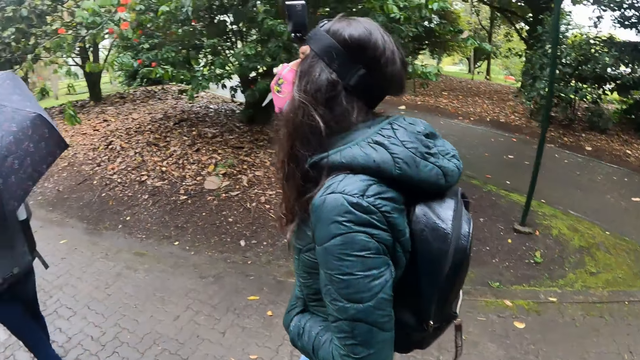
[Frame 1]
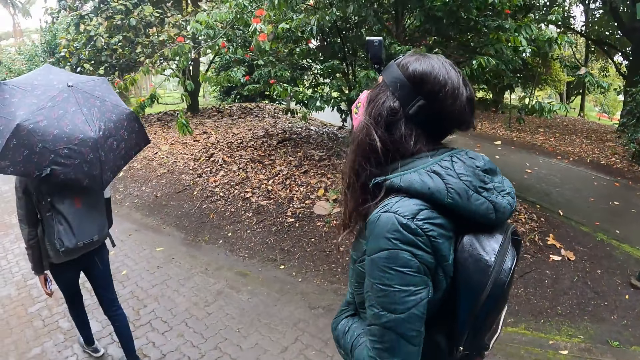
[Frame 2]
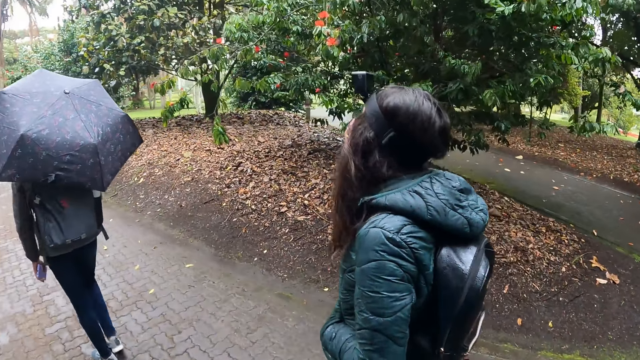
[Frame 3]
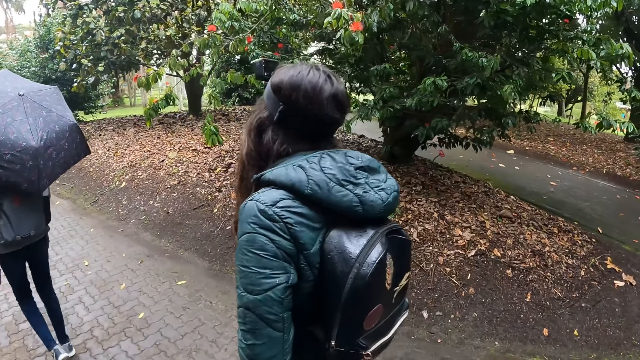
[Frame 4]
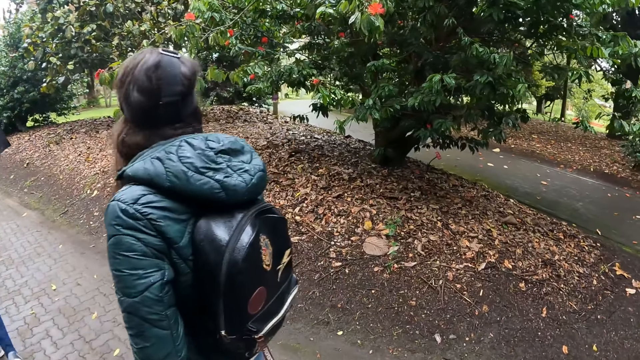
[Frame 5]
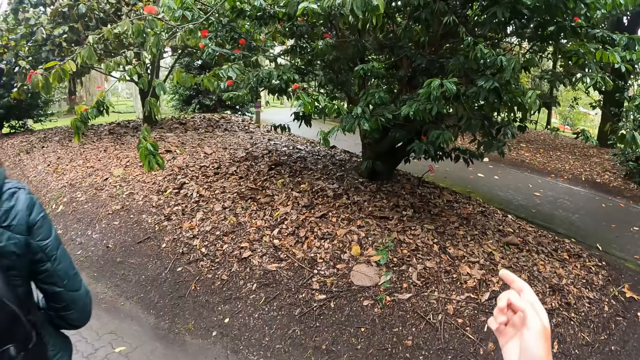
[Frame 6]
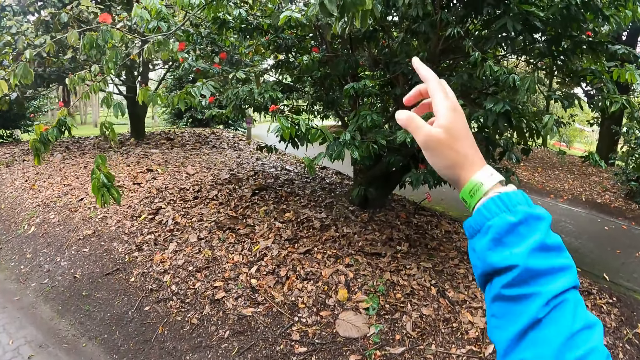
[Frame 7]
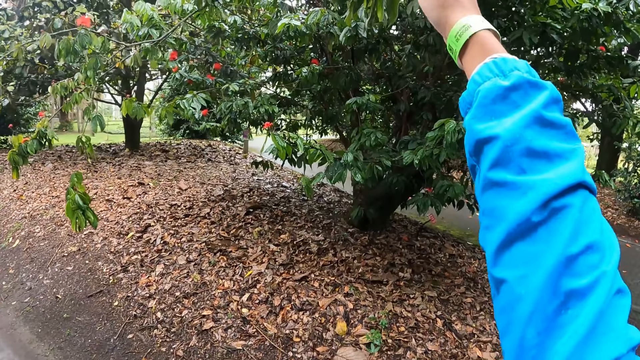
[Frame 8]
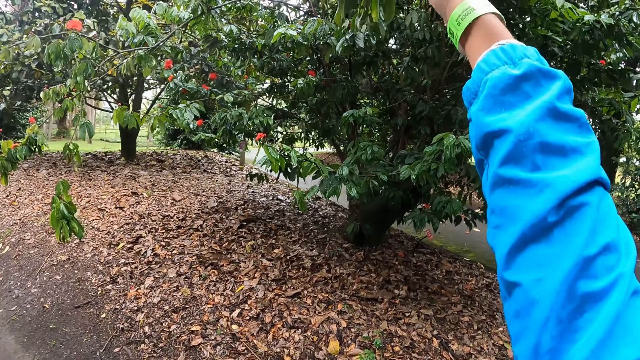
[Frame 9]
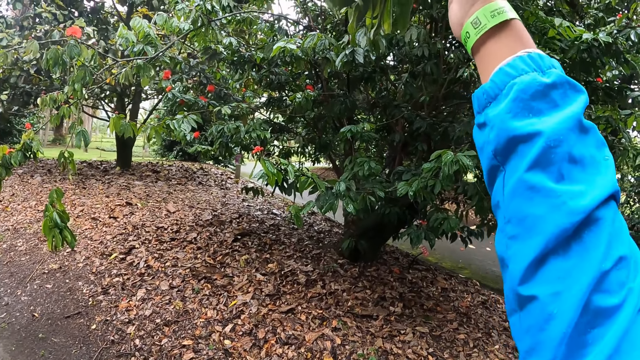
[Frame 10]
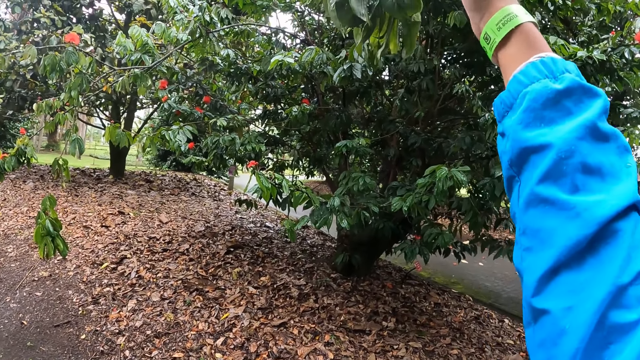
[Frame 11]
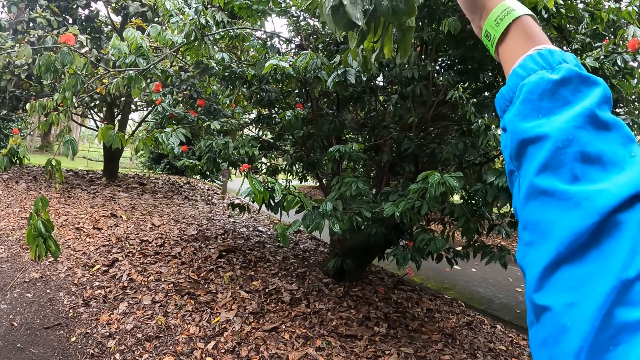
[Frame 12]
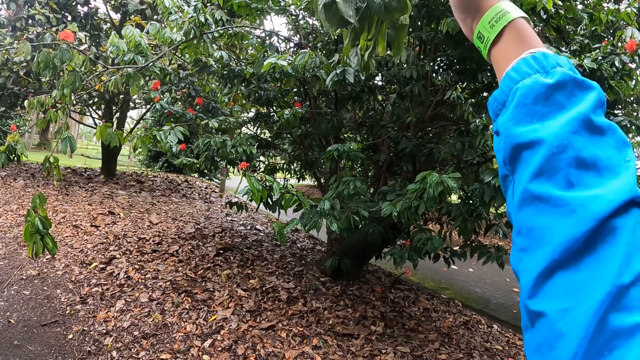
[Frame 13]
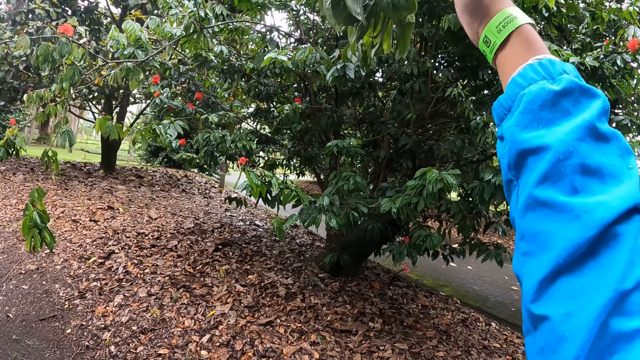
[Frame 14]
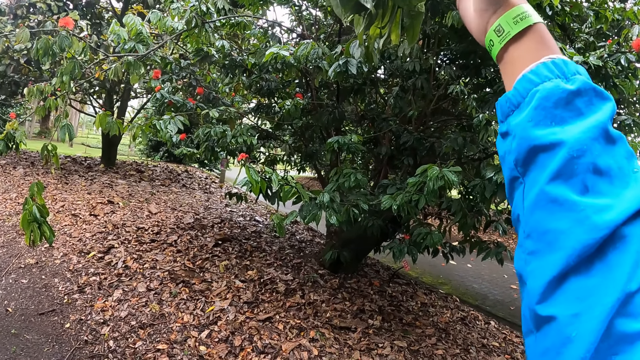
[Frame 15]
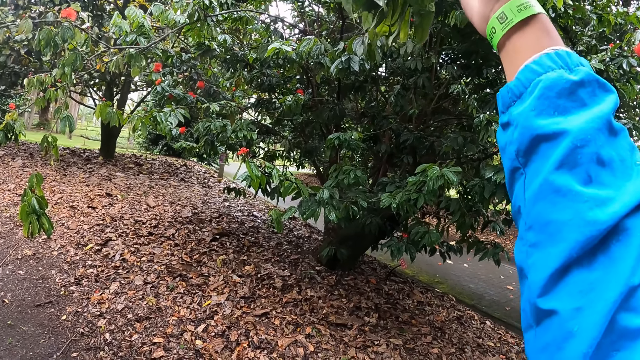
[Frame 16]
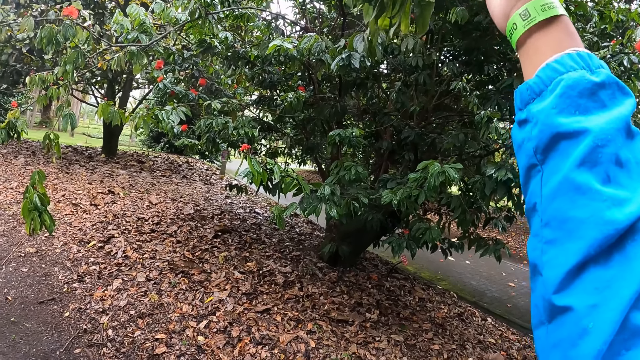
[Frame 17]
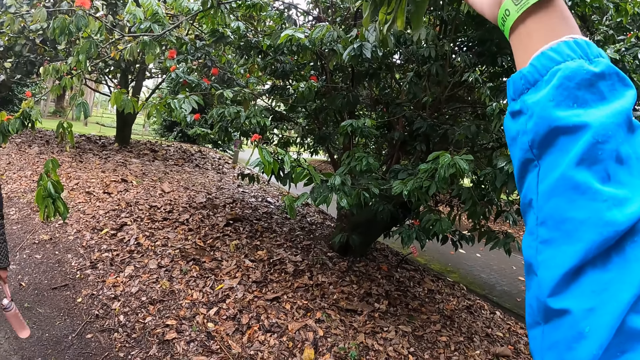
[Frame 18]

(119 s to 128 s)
The camera wearer touches a leaf on a tree with his right hand. He takes the leaf from the tree.

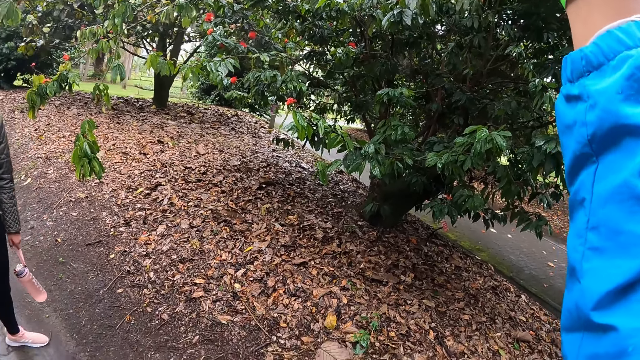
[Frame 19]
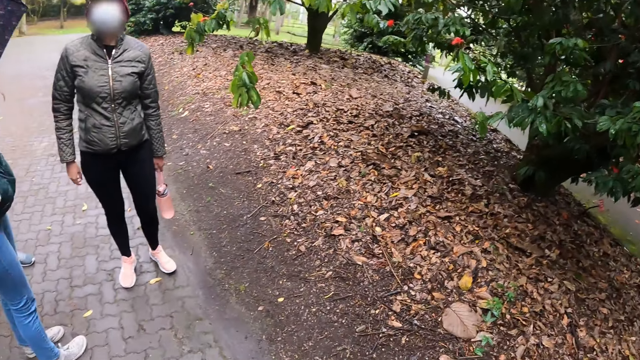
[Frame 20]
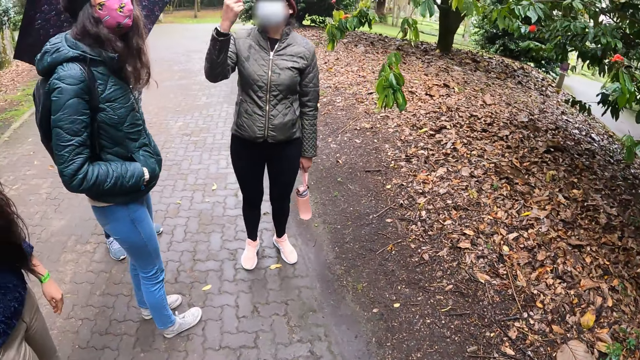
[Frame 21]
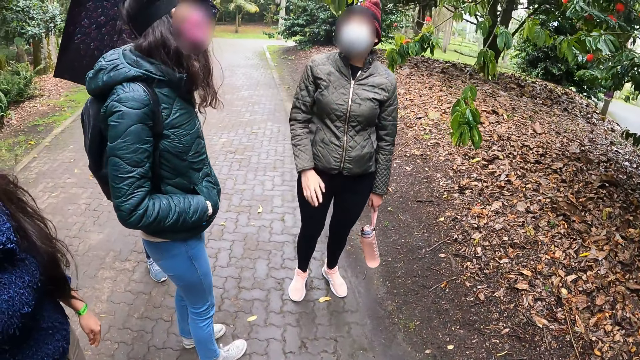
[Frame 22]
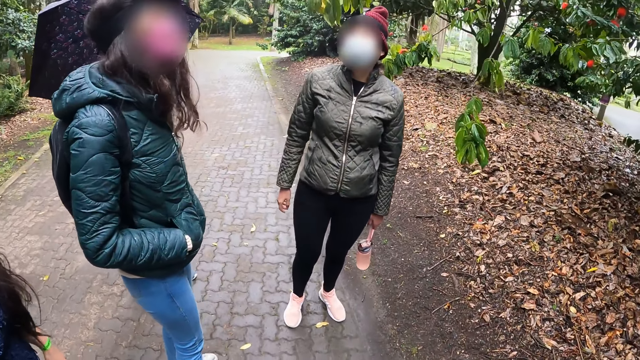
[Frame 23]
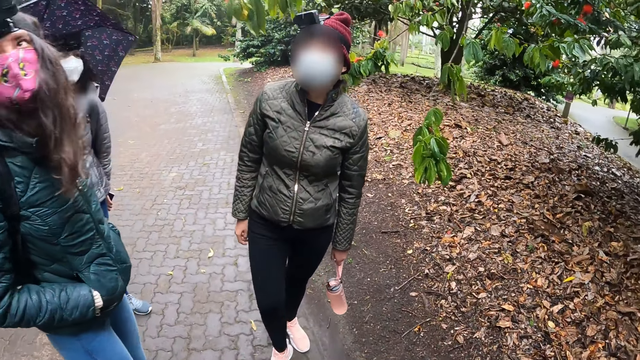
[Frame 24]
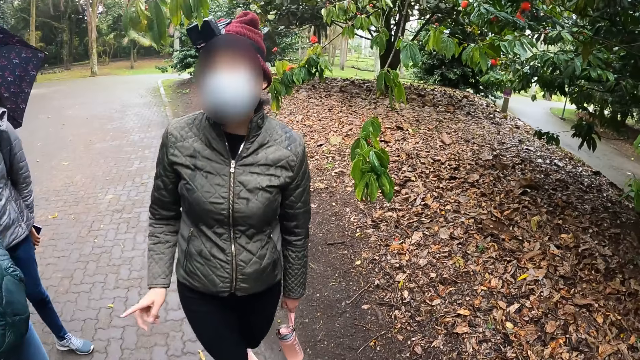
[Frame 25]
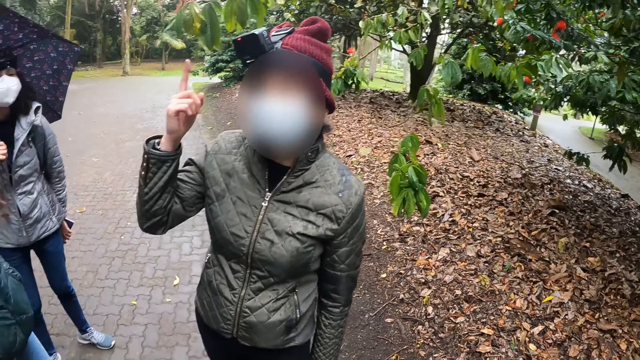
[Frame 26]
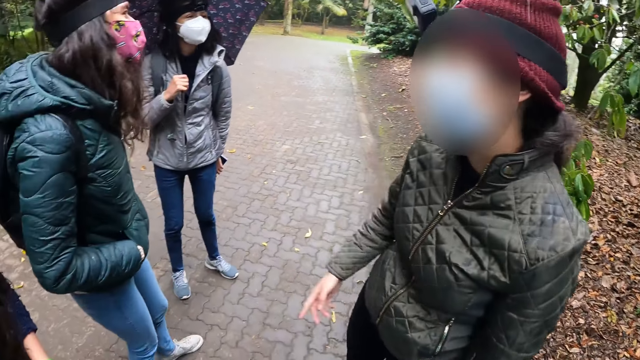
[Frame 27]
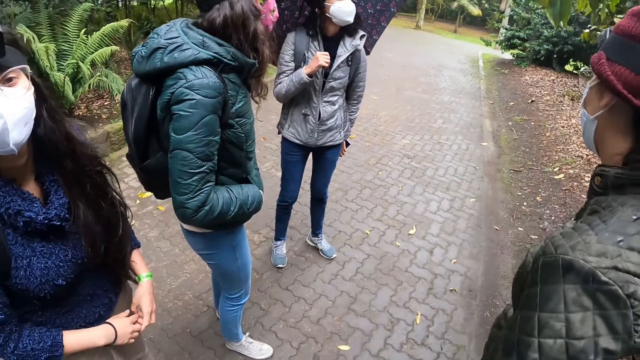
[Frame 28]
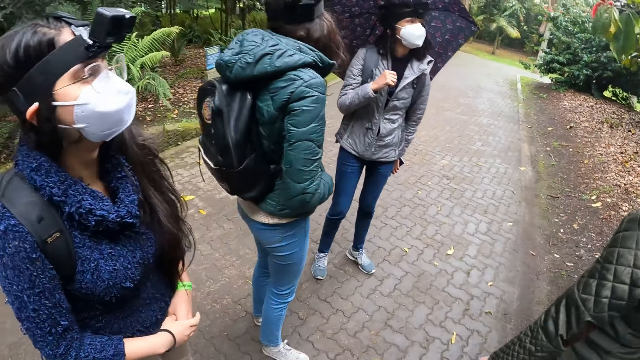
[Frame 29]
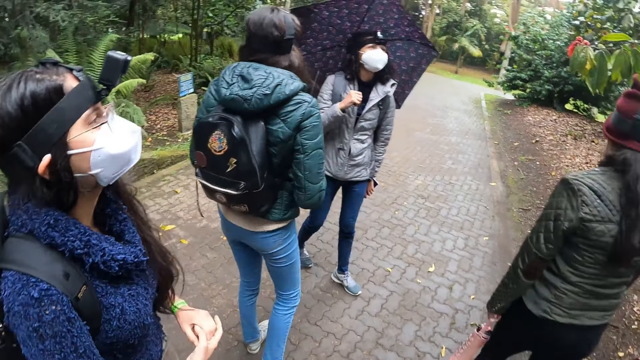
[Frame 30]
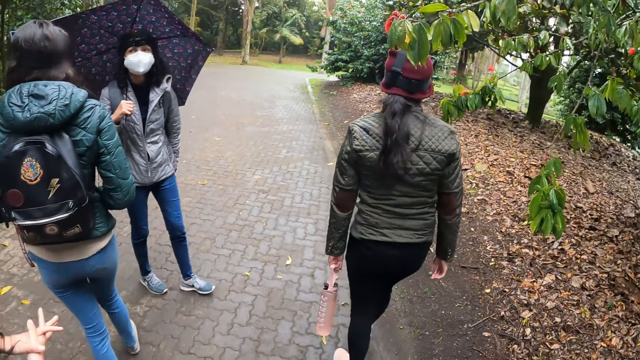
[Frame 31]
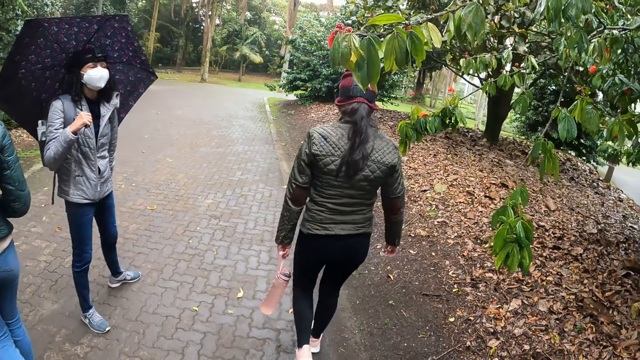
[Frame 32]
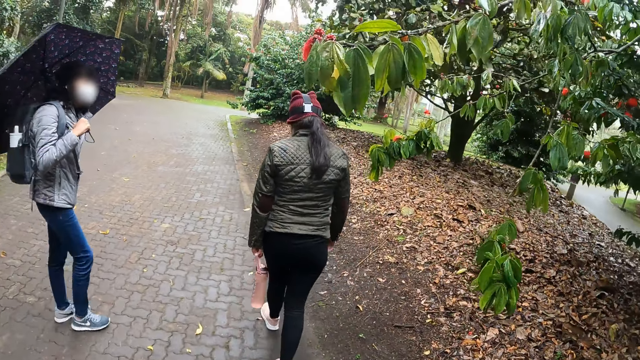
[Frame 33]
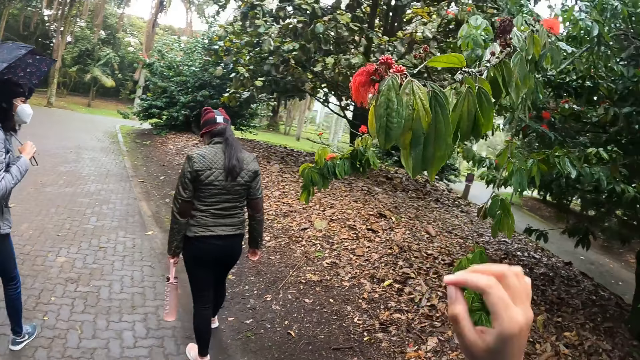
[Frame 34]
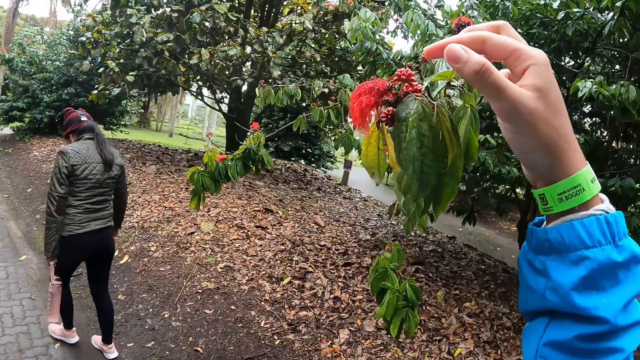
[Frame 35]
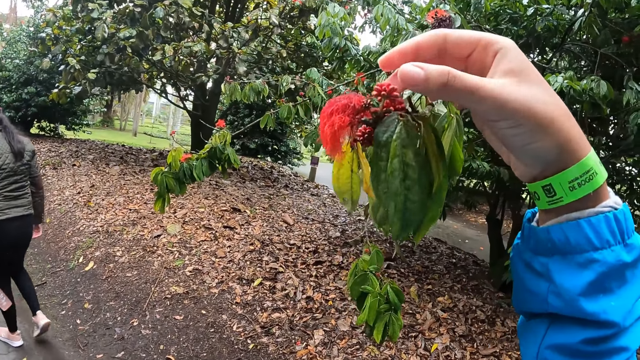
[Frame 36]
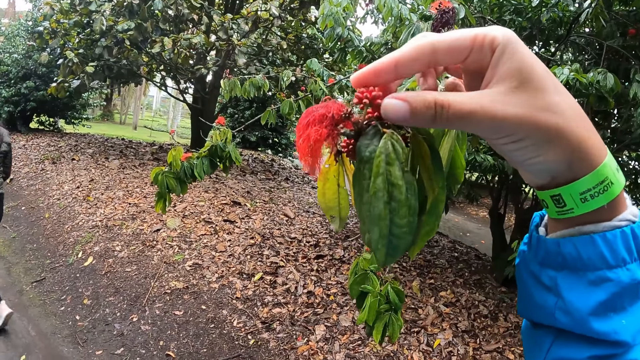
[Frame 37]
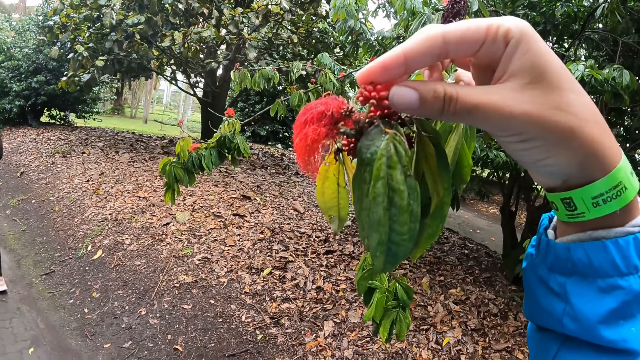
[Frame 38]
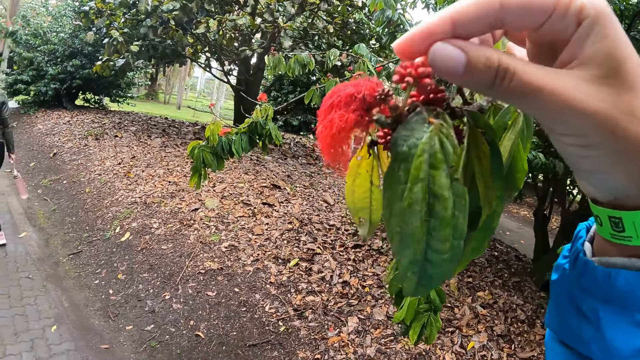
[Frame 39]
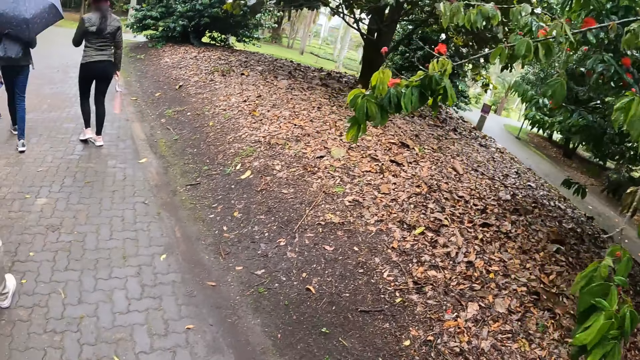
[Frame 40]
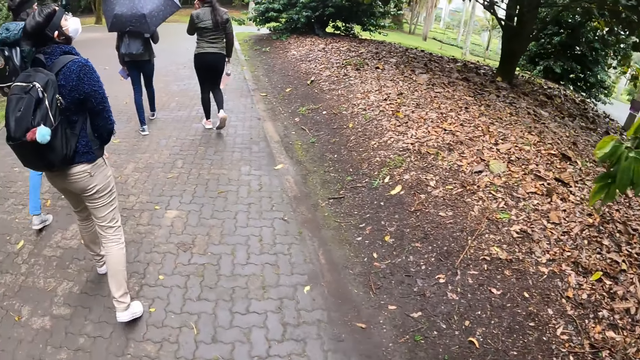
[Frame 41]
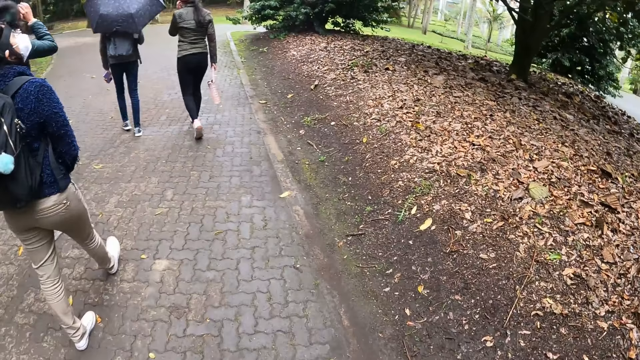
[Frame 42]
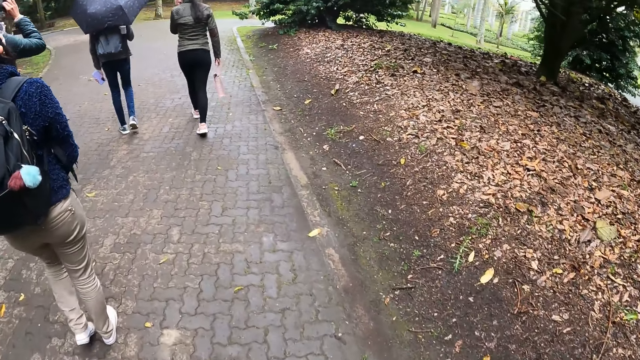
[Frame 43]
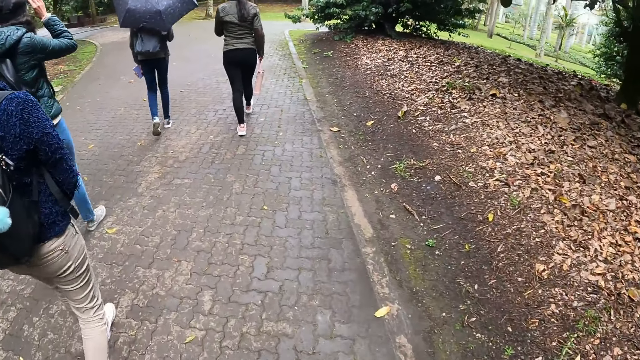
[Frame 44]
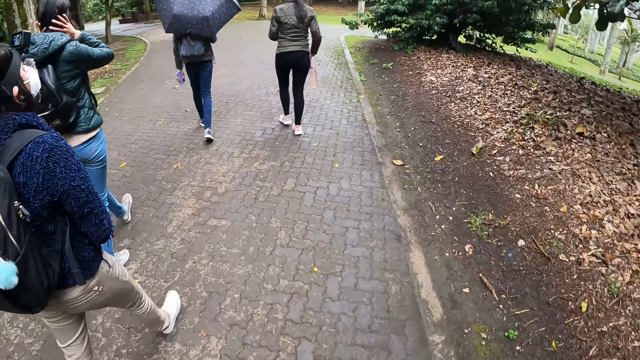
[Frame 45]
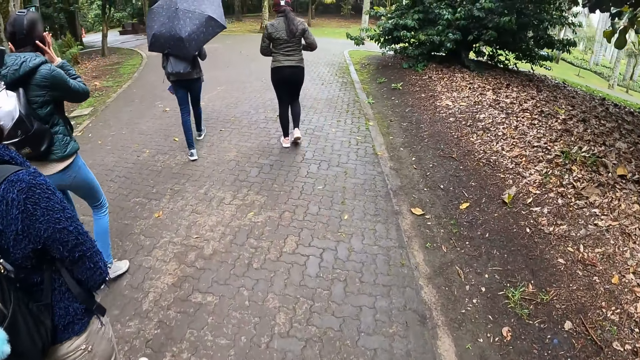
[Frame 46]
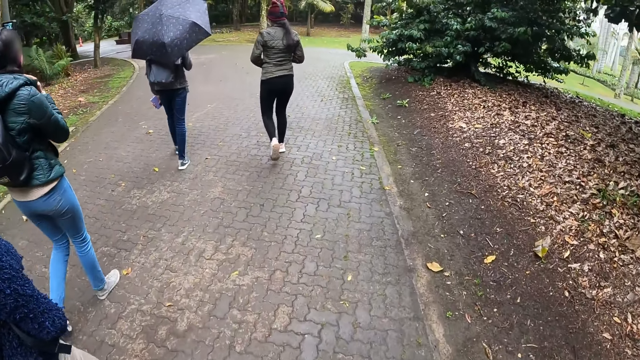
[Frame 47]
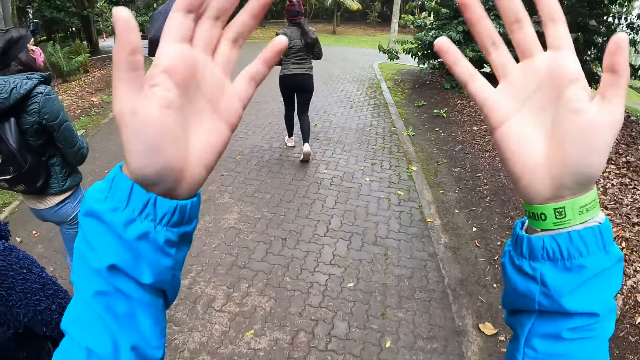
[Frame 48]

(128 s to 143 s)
The camera wearer interacts with four women. He walks on the pathway. He takes a fruit from the tree. He touches the fruit on the tree with his right hand.
